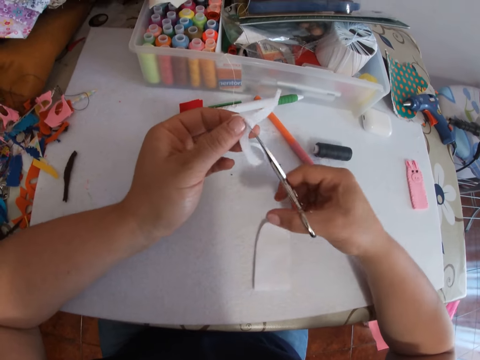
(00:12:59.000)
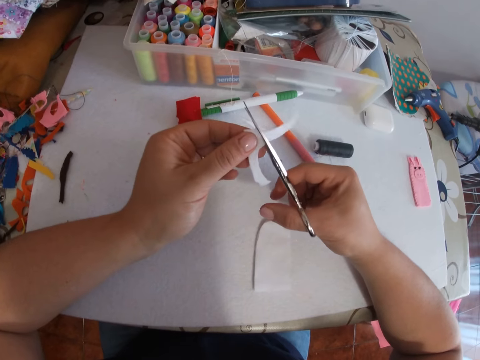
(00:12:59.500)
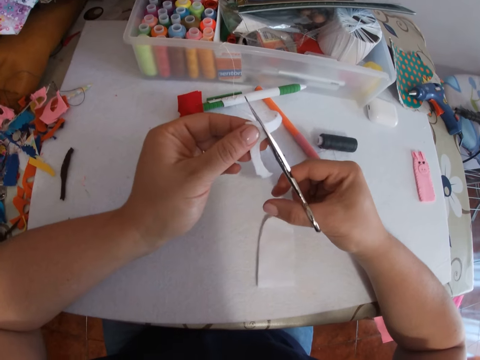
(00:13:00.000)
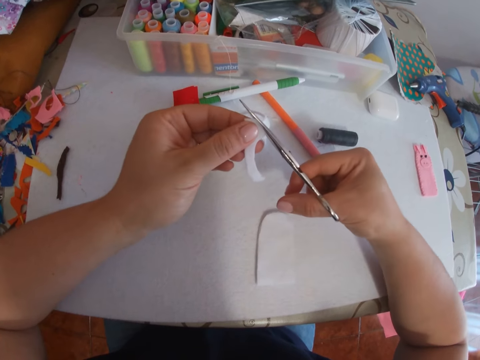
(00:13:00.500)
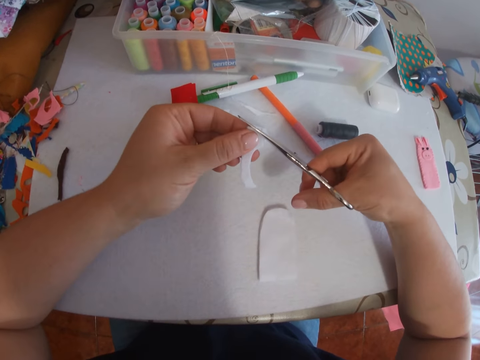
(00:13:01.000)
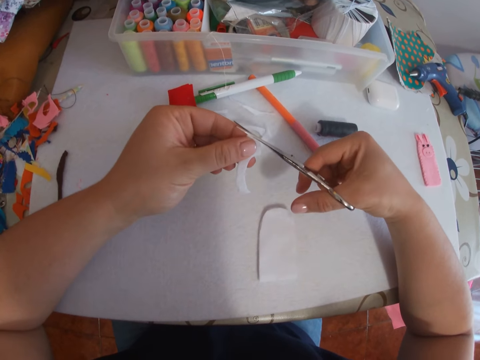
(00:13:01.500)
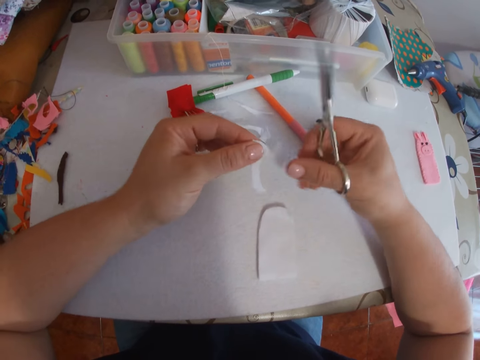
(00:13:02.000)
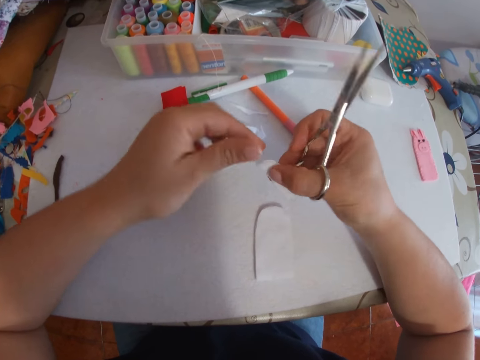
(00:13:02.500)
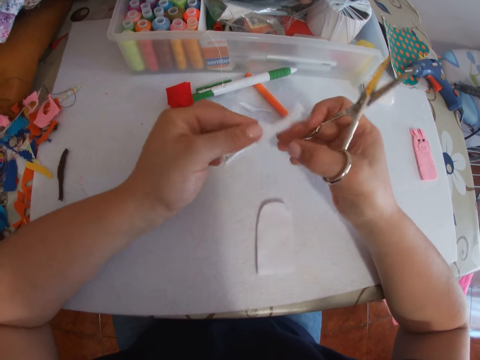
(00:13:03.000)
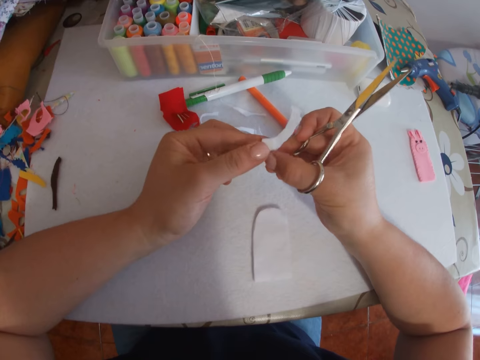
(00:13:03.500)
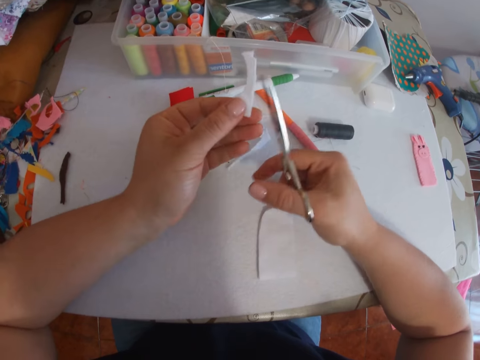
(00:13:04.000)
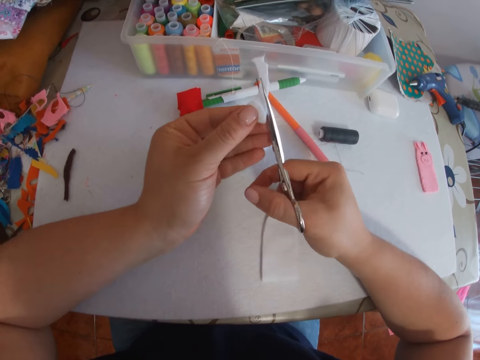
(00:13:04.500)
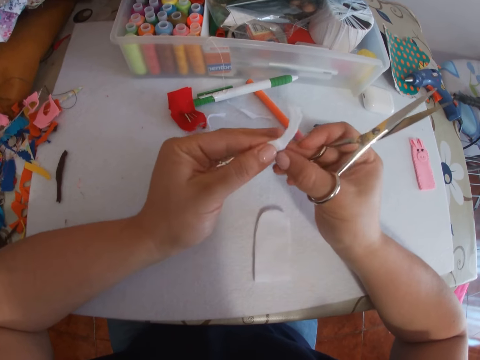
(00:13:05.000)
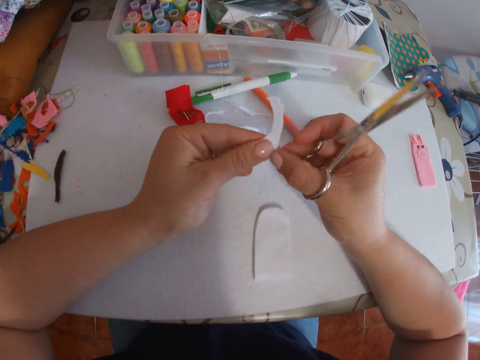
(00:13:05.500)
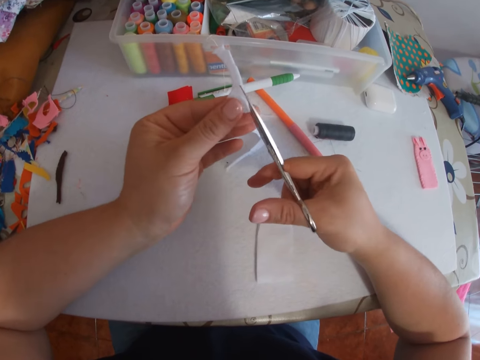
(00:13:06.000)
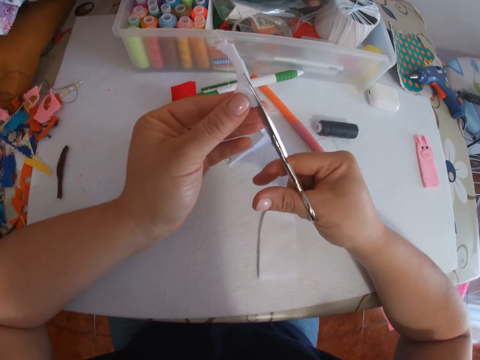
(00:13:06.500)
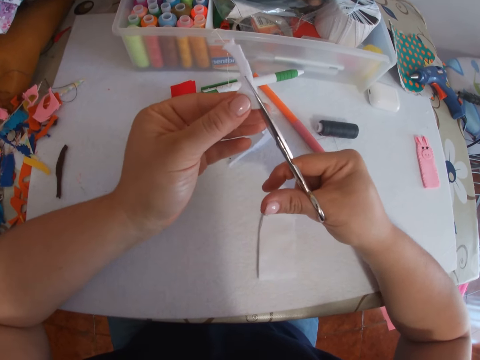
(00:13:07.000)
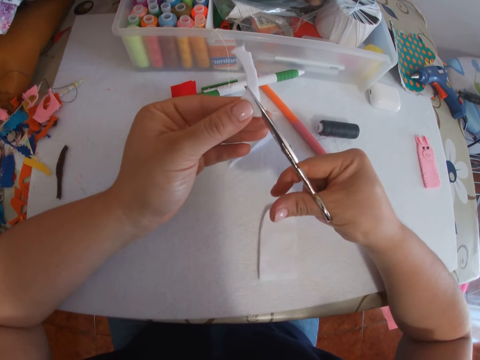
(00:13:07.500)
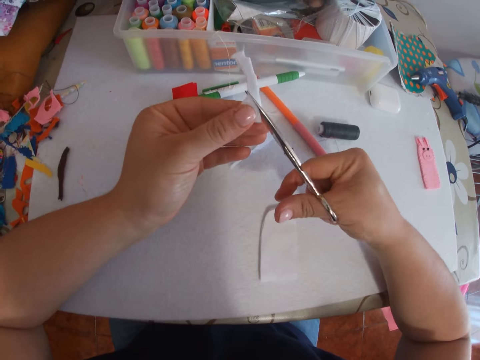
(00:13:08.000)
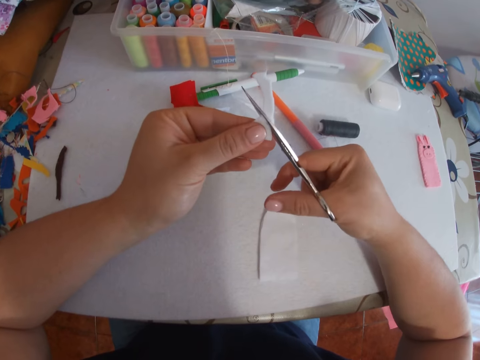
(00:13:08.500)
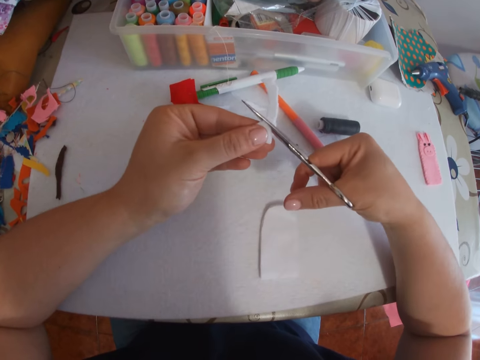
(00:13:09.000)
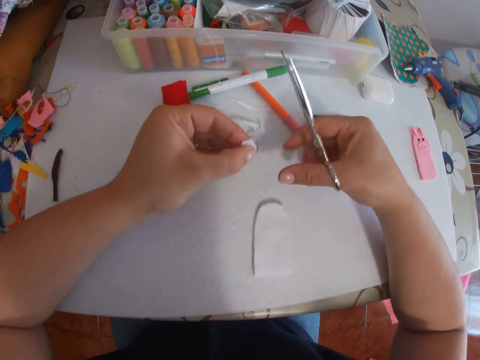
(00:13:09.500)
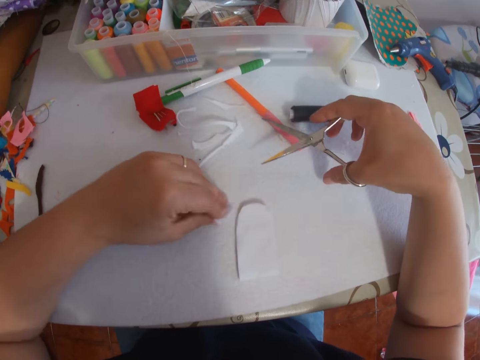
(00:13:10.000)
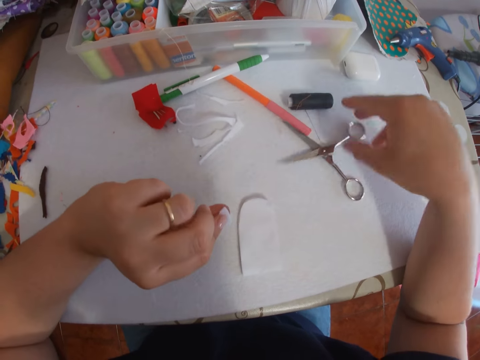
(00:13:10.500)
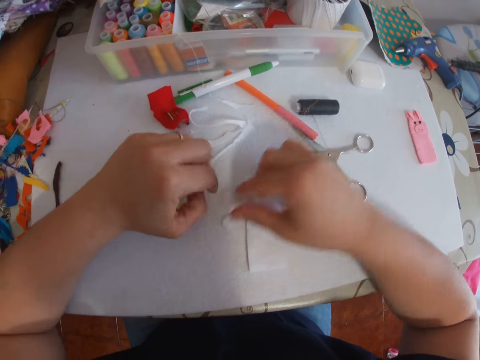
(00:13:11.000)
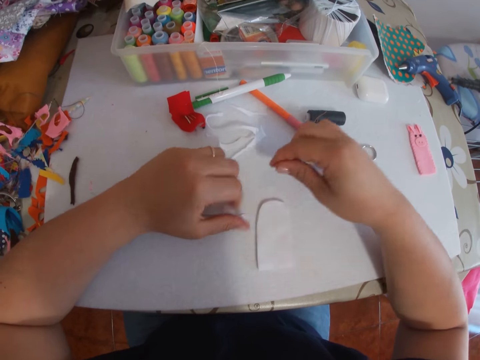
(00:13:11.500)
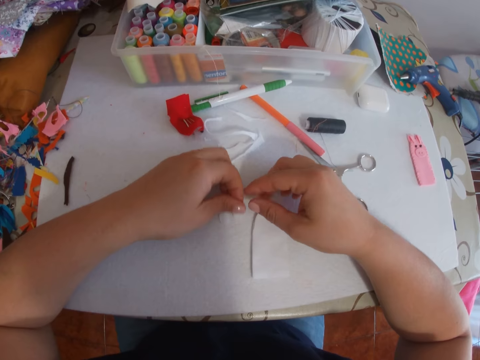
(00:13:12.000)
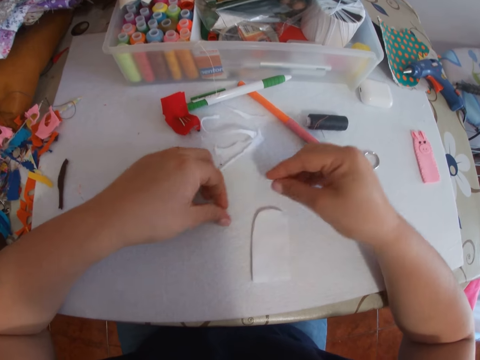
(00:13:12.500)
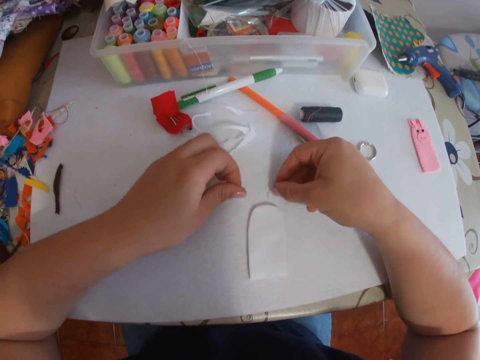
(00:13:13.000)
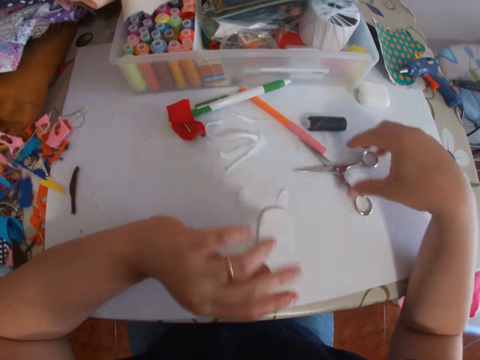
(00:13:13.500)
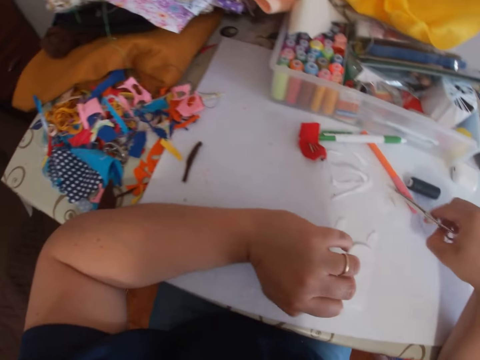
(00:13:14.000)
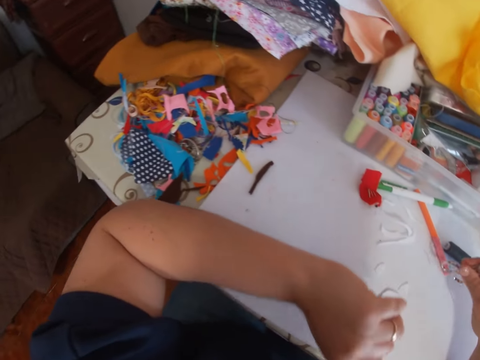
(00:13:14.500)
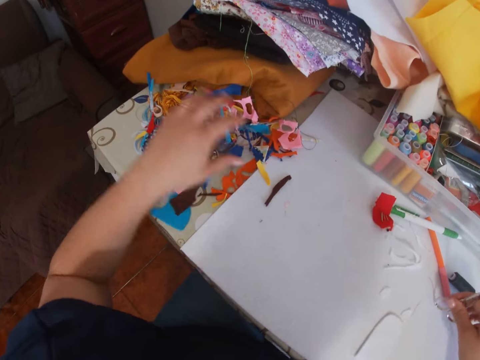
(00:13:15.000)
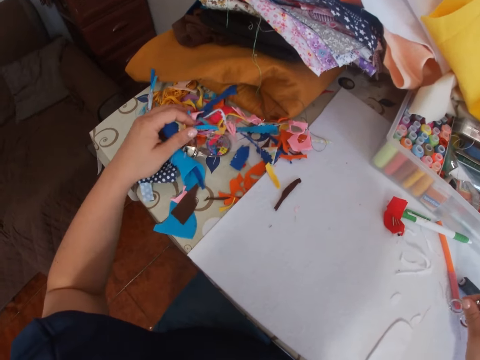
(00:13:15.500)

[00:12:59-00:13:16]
The camera wearer cuts the white piece of fabric with the scissors in his right hand. He turns the felt fabric. He adjusts the white piece of fabric with both hands. He cuts the felt fabric with the scissors. He holds the felt fabric. He cuts the white piece of fabric with the scissors in his right hand. He places the cut piece of white fabric on the table with his left hand. He places the scissors on the table with his right hand. He places the cut piece of white fabric on the table with his left hand. He holds the felt fabric on the table. He picks up the cut piece of white fabric from the table with his left hand. He picks up the felt fabric with the other hand. He transfers the cut piece of white fabric from his left hand to his right hand. He picks up the cut piece of white fabric from the table with his left hand. He holds the felt fabric on the table. He places the cut piece of white fabric on the table with his right hand. He places the cut piece of white fabric on the table with his left hand. He moves hands around. He picks up the scissors from the table with his right hand. He hits the table with the scissors. He holds the felt fabrics on the table.

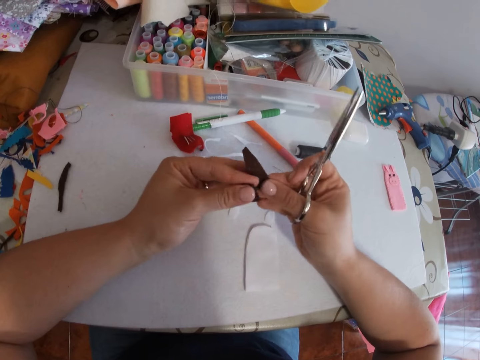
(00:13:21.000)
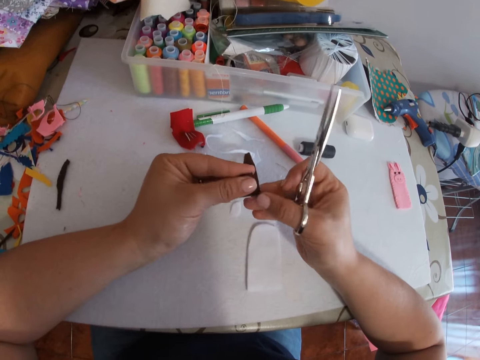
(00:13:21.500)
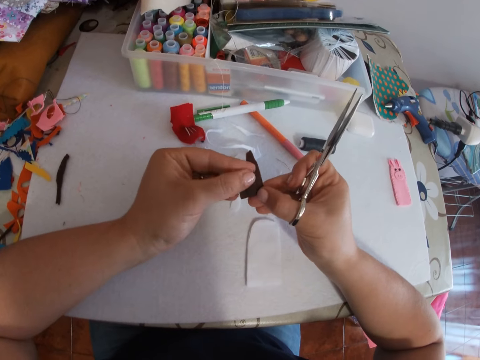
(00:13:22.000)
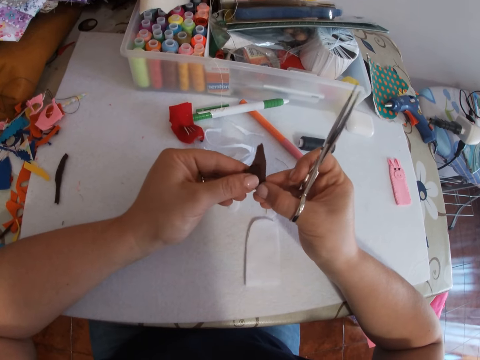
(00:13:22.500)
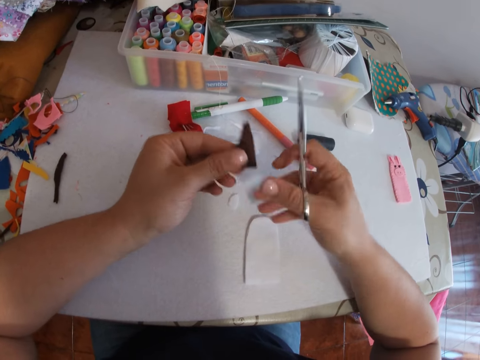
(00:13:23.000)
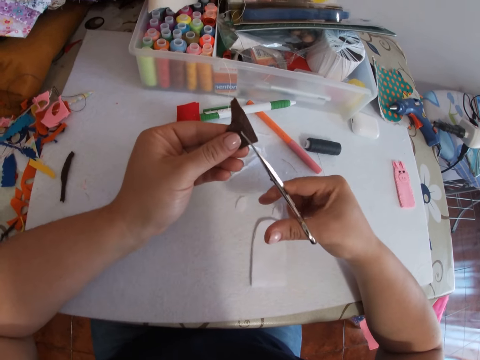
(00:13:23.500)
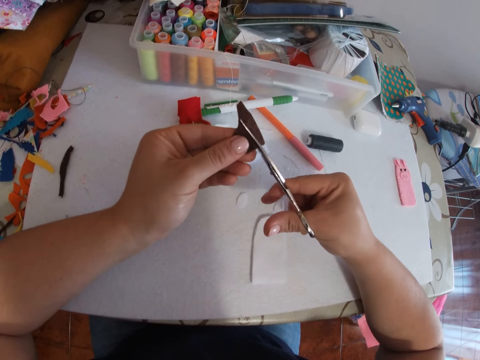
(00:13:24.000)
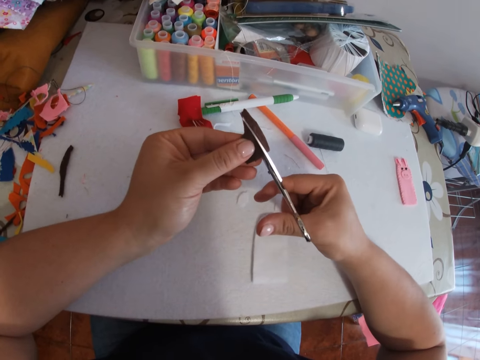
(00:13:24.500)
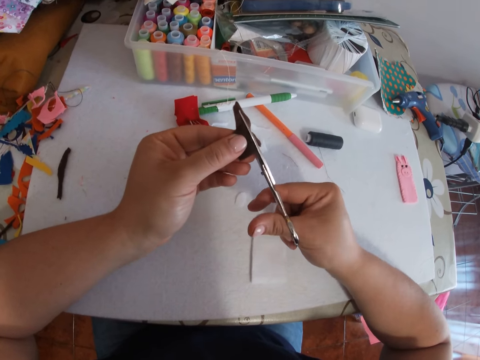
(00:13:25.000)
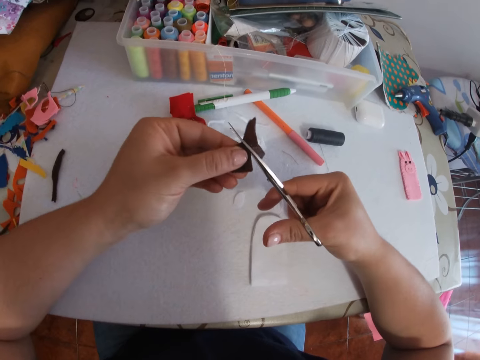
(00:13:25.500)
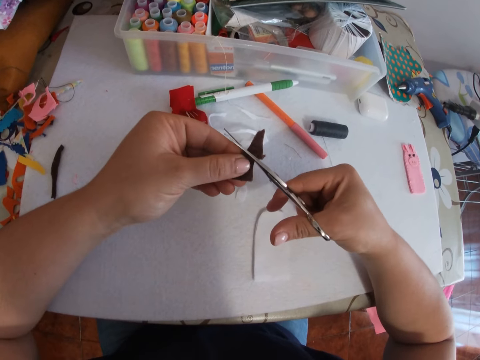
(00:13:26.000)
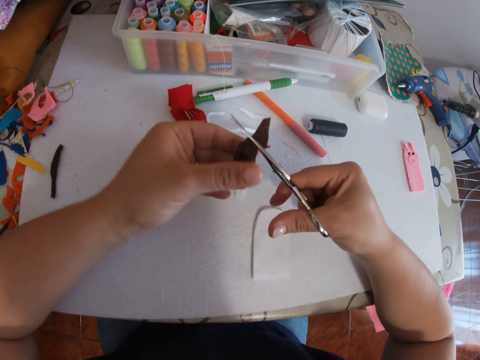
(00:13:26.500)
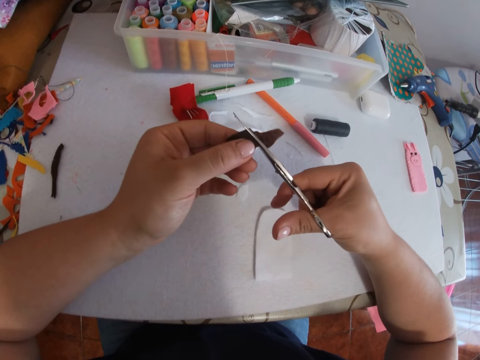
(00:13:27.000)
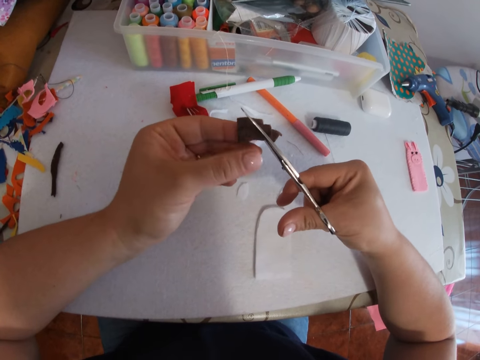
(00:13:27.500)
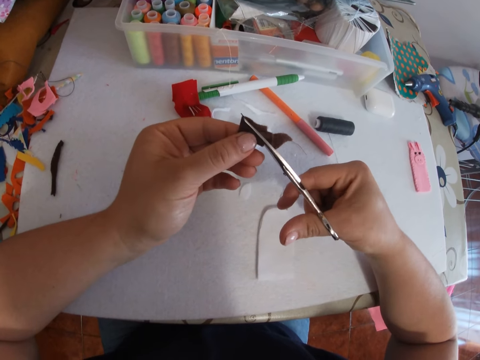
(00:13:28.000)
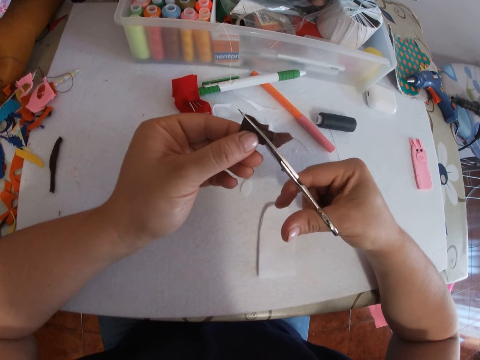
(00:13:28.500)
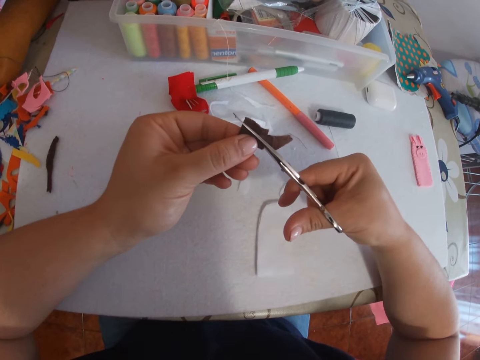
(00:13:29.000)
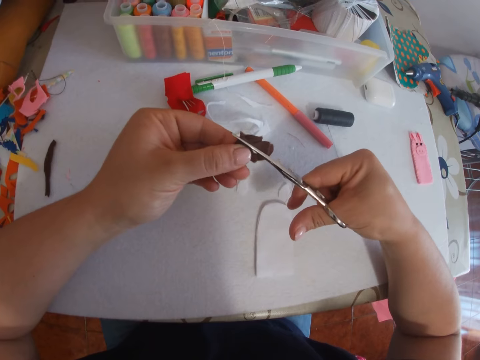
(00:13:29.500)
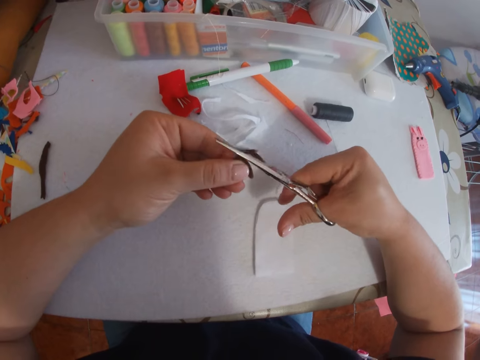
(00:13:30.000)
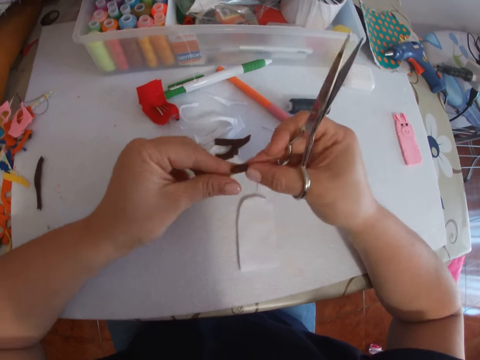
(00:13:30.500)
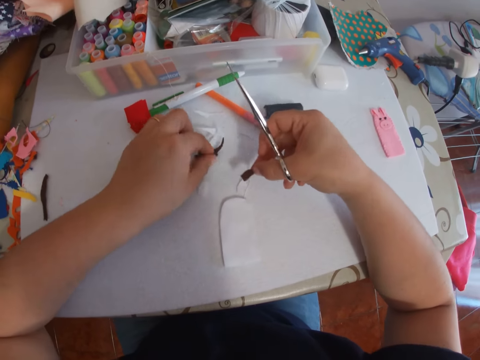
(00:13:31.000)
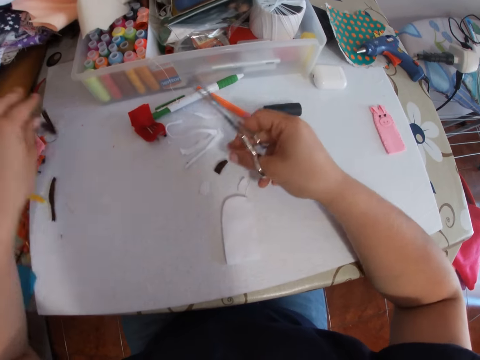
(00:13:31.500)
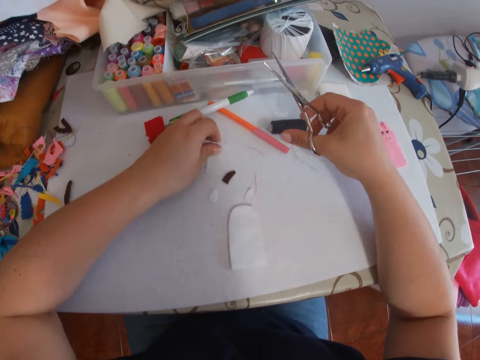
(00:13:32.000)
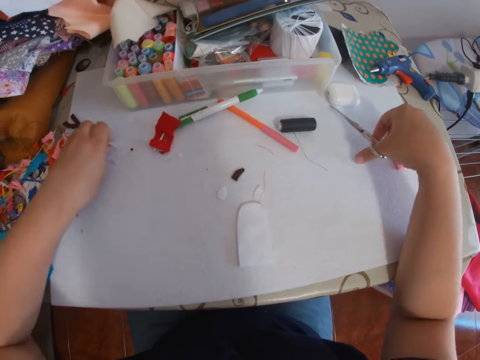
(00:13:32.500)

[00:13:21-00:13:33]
The camera wearer holds the cut pieces of black fabric with both hands. He joins the felt fabrics together. He cuts the black pieces of fabric with the scissors in his right hand. He picks up the felt fabric with the other hand. He transfers the cut pieces of black fabric from his left hand to his right hand. He picks up the felt fabric on the table. He places the cut pieces of black fabric on the table with his right hand. He drops the felt fabric on the table. He moves the felt fabric on the table.
